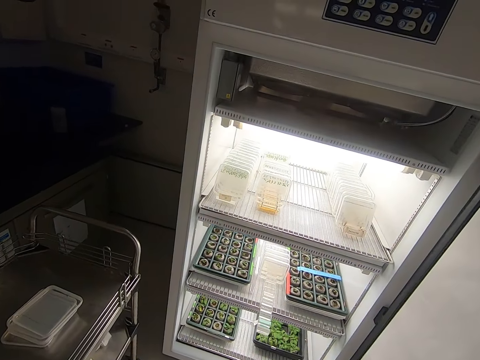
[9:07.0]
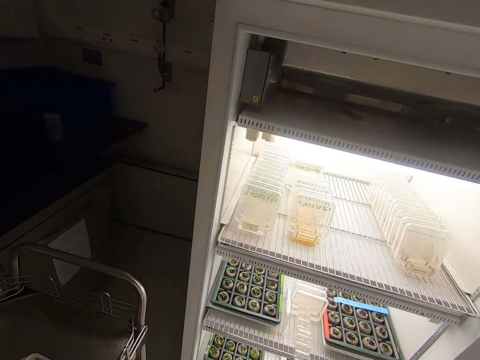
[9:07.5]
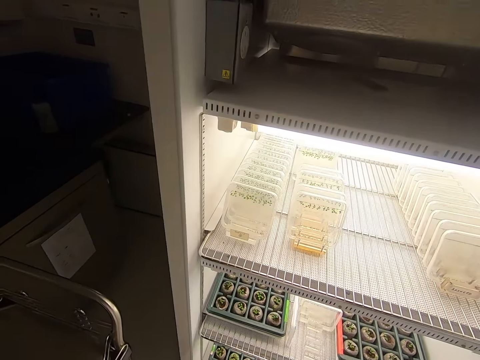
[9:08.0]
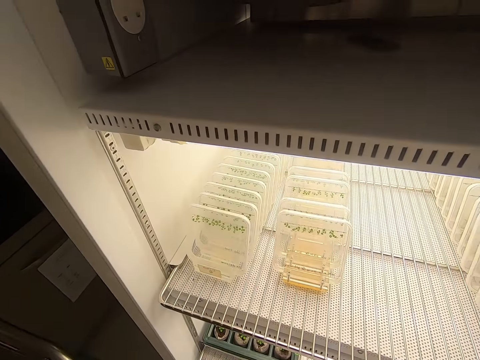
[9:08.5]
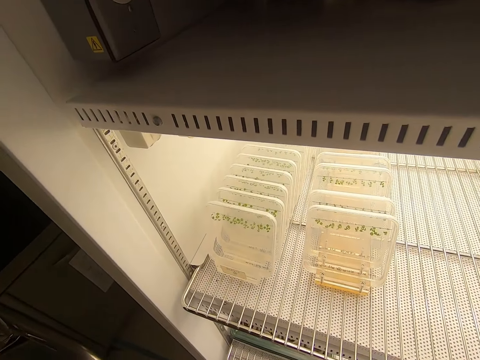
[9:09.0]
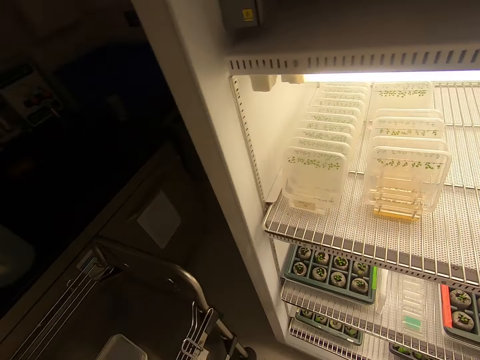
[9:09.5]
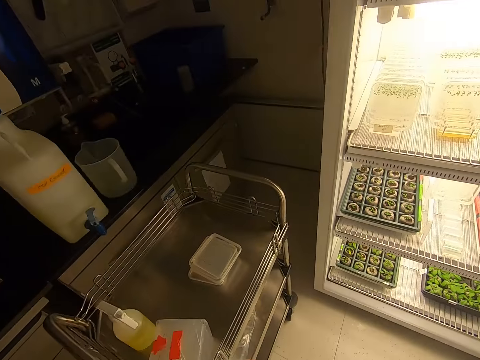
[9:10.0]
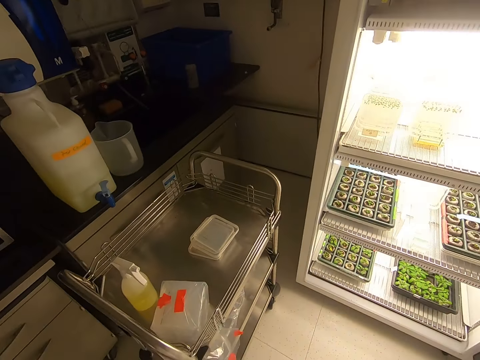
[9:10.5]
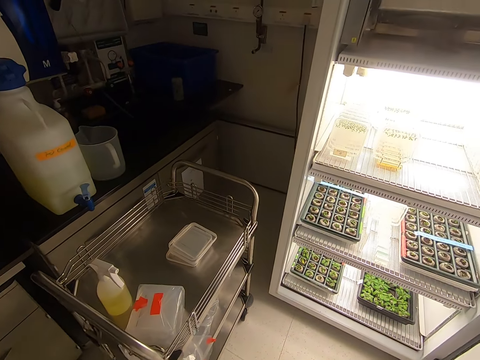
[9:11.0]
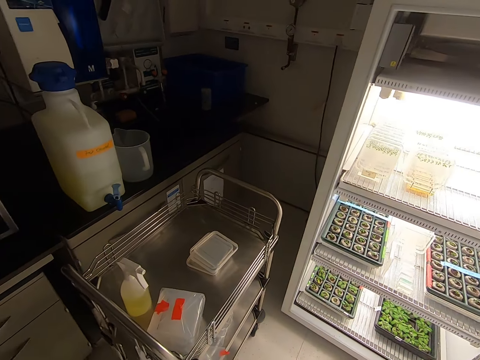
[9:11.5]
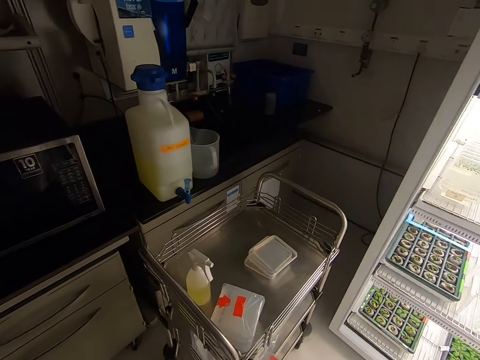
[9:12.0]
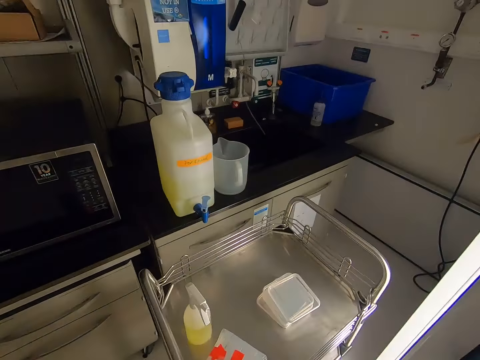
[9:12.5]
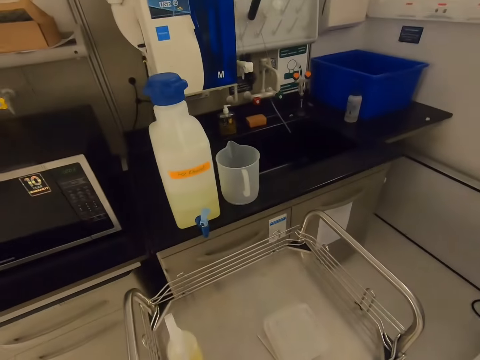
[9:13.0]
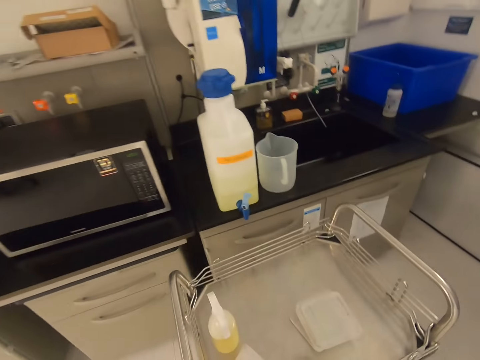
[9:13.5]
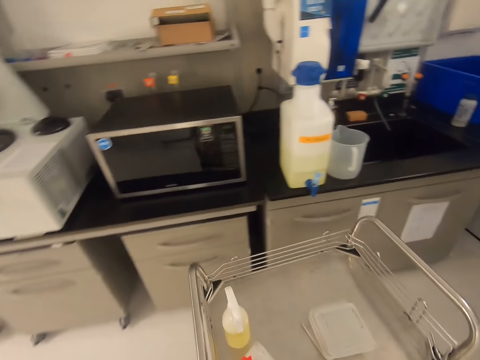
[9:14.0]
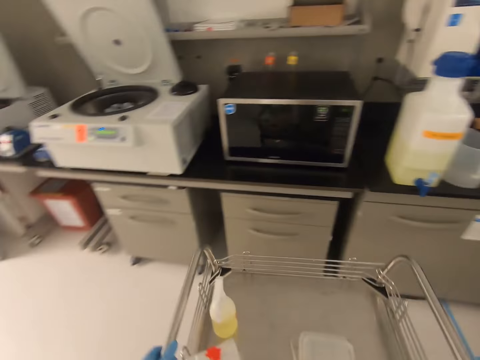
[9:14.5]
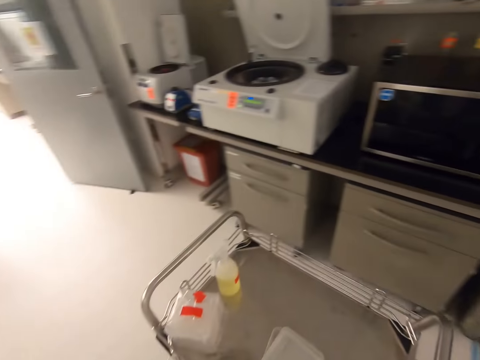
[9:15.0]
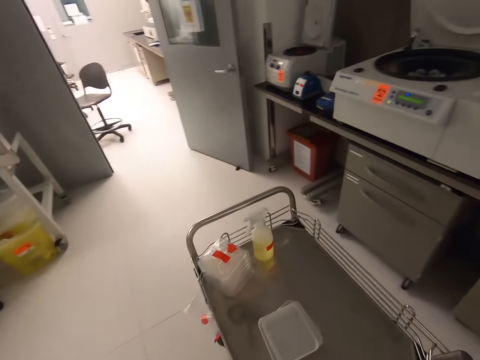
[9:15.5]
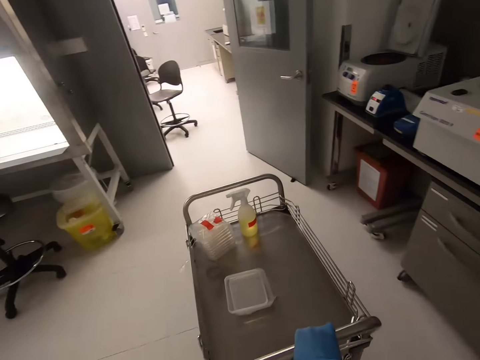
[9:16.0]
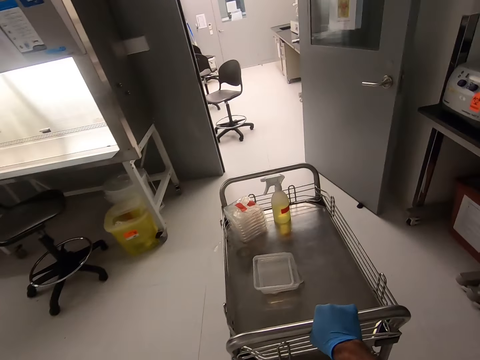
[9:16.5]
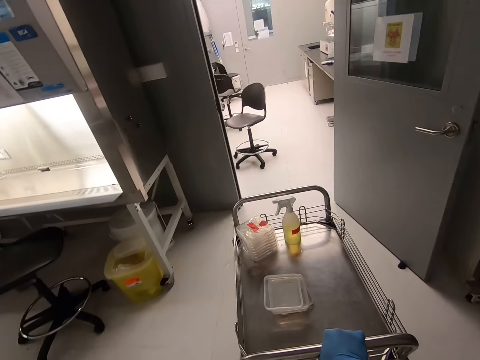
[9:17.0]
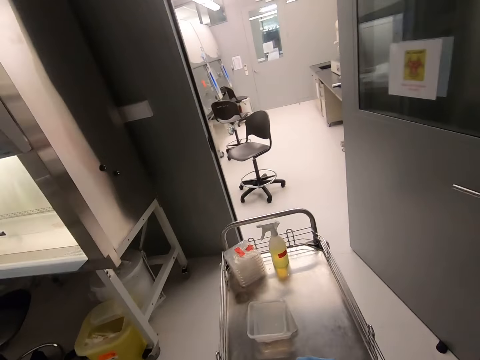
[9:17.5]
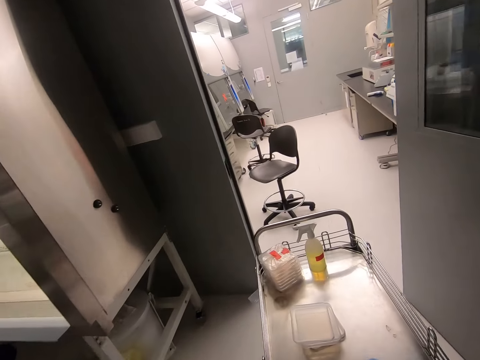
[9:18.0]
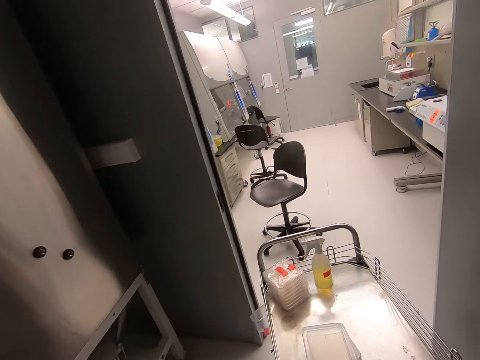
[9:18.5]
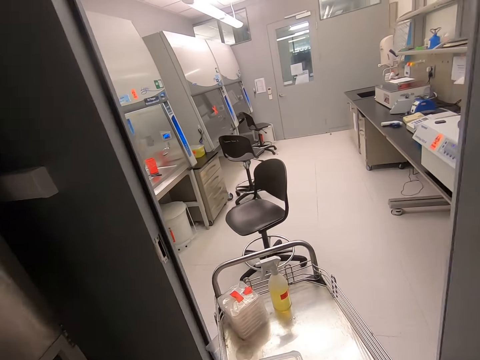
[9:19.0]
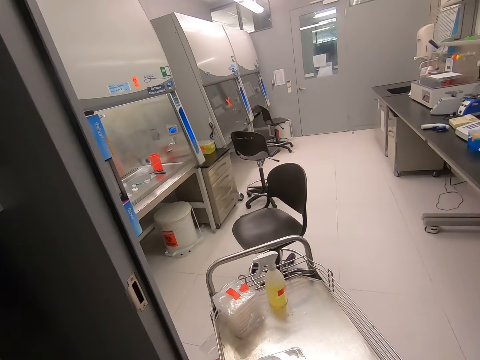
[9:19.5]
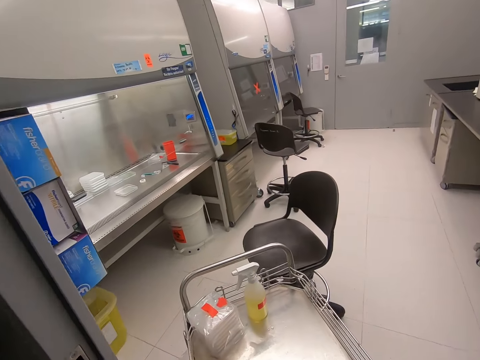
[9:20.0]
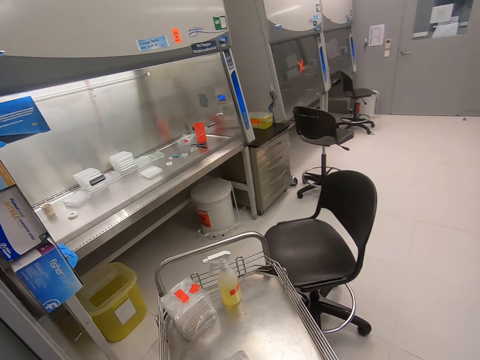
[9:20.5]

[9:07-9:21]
The camera wearer looks inside the freezer. They close the freezer. They push the trolley. They drive the trolley or rack.

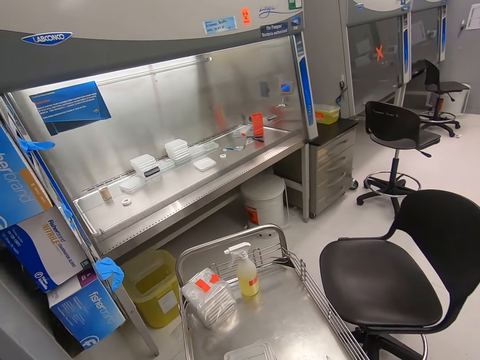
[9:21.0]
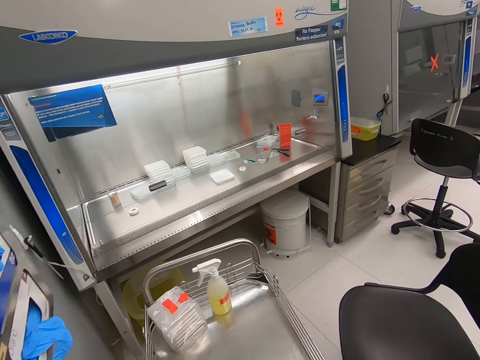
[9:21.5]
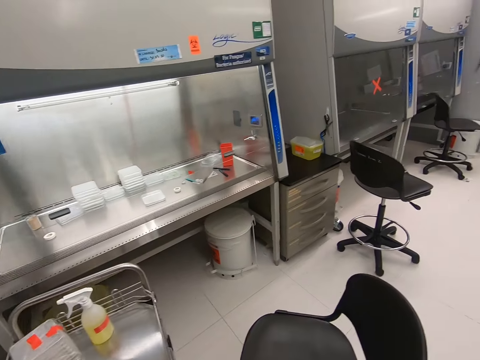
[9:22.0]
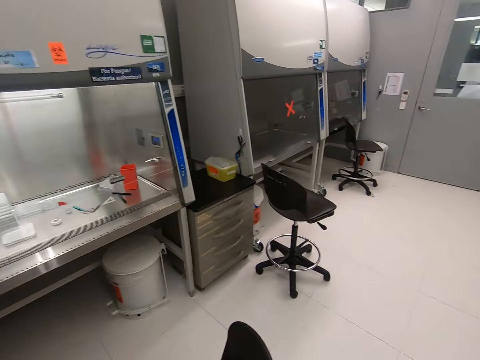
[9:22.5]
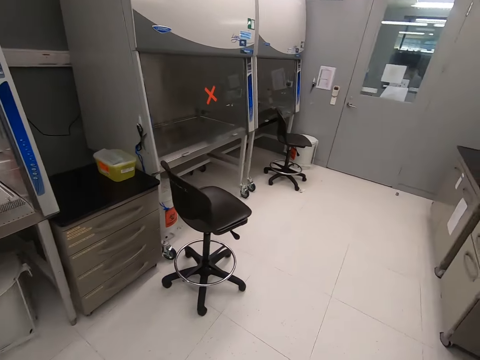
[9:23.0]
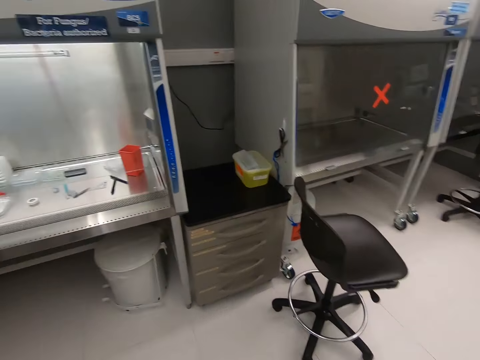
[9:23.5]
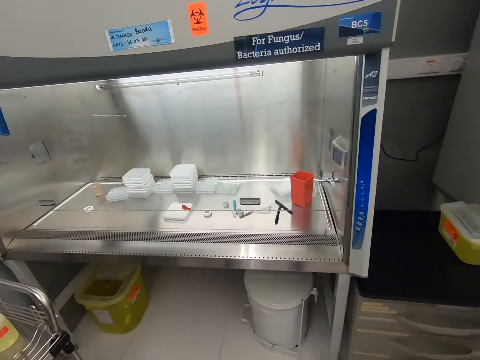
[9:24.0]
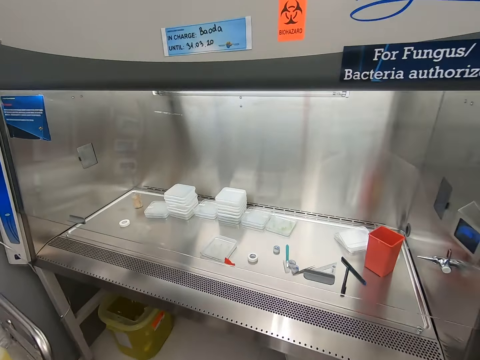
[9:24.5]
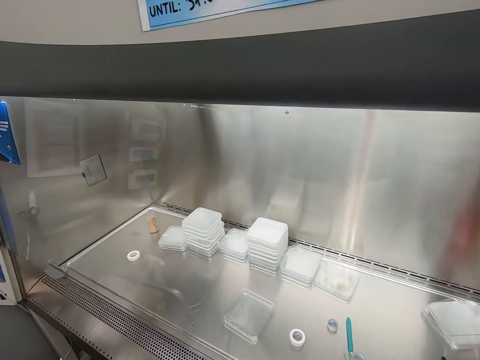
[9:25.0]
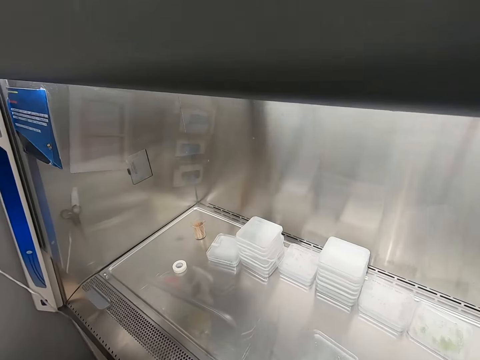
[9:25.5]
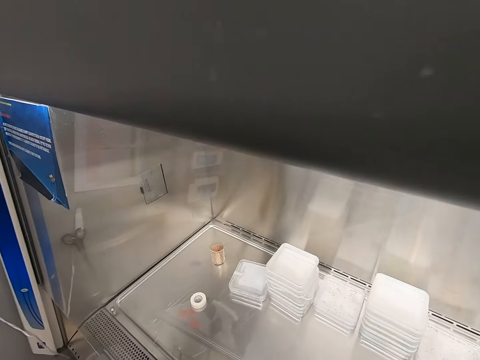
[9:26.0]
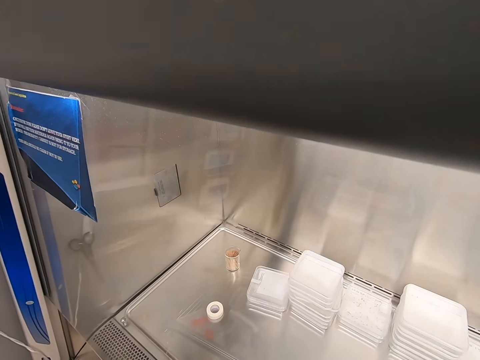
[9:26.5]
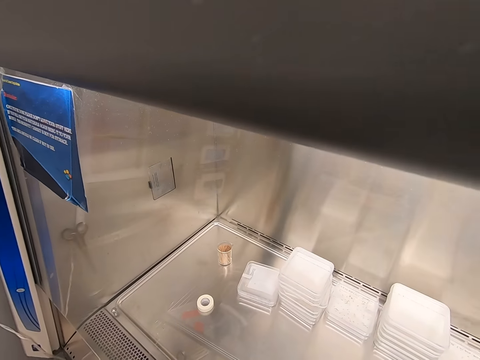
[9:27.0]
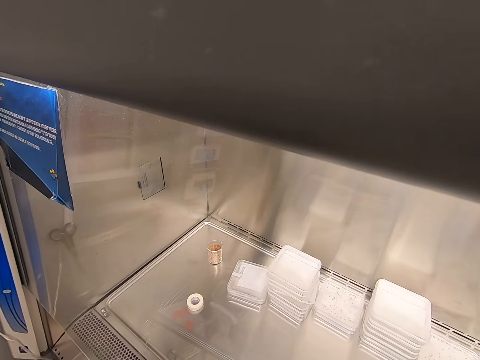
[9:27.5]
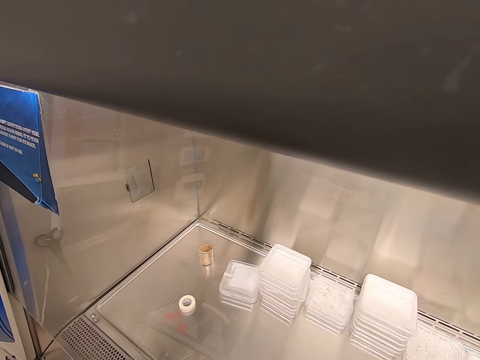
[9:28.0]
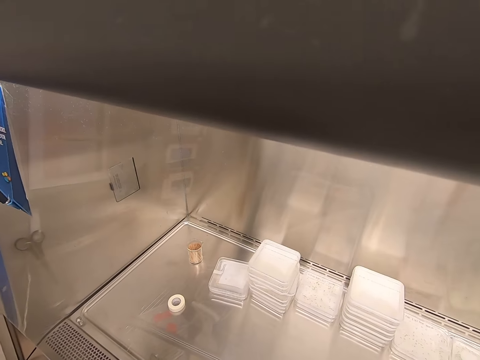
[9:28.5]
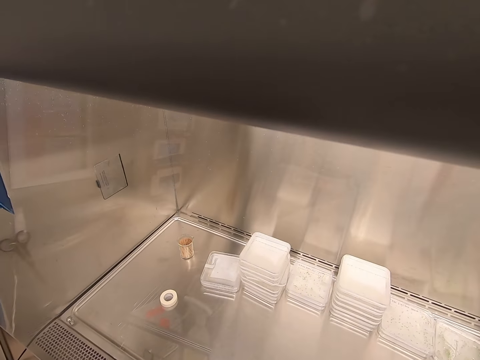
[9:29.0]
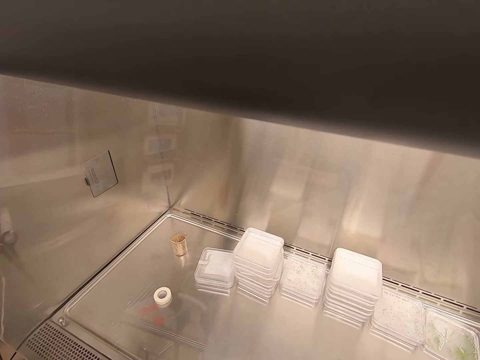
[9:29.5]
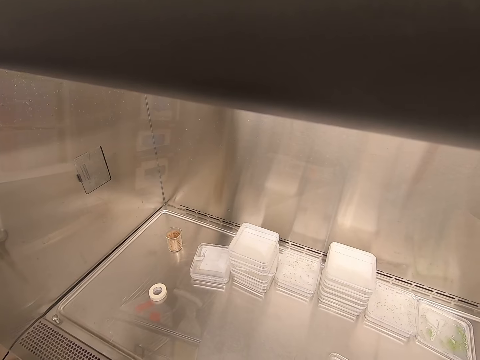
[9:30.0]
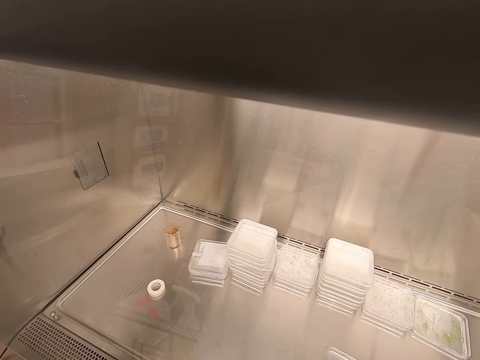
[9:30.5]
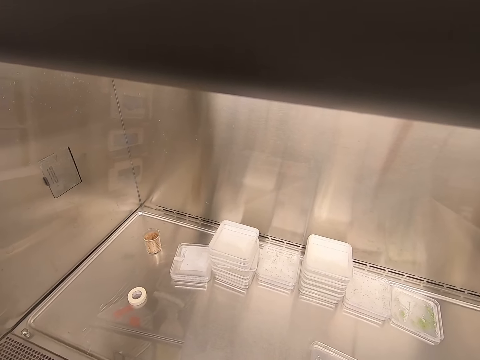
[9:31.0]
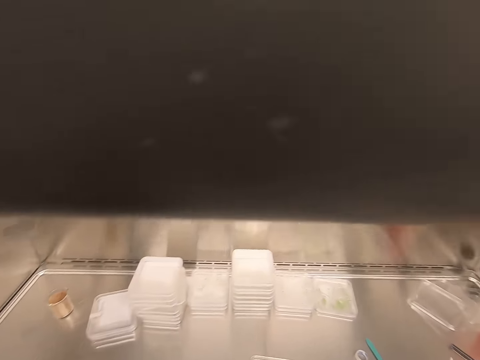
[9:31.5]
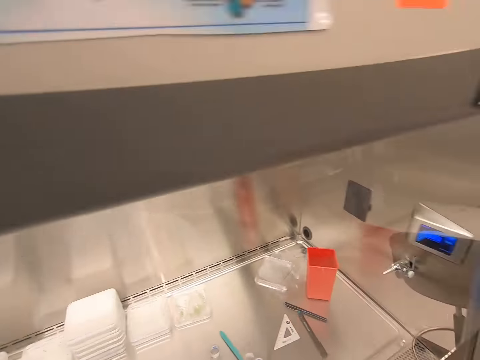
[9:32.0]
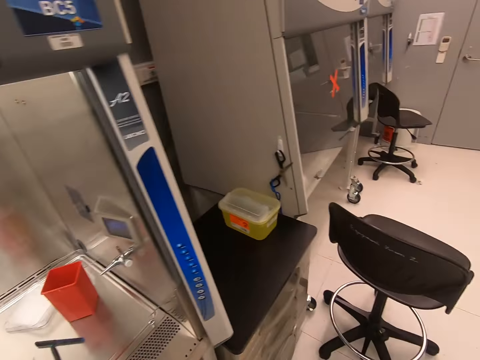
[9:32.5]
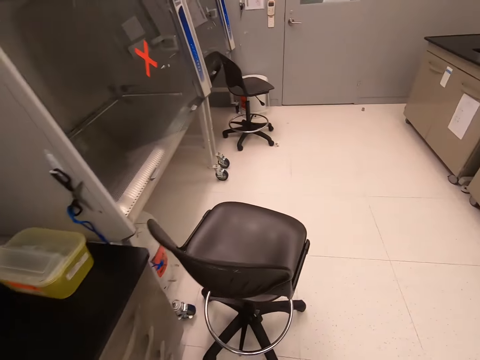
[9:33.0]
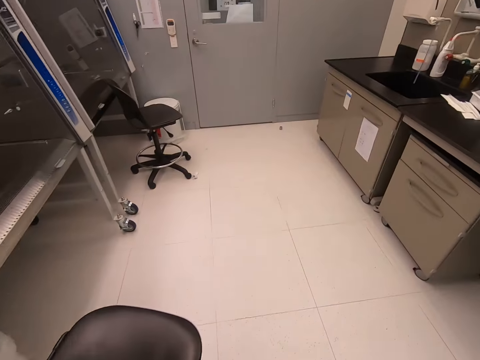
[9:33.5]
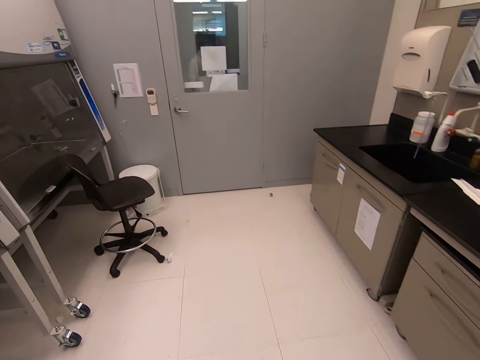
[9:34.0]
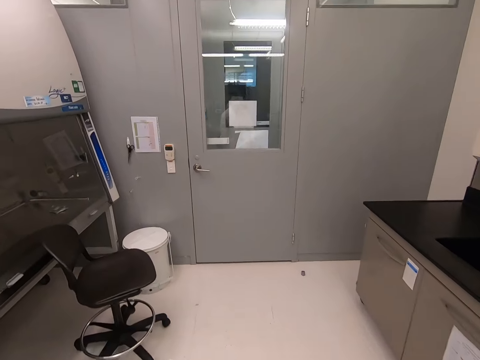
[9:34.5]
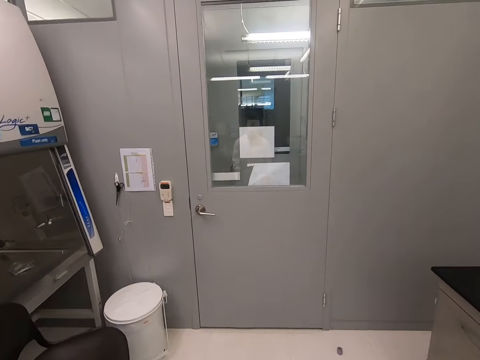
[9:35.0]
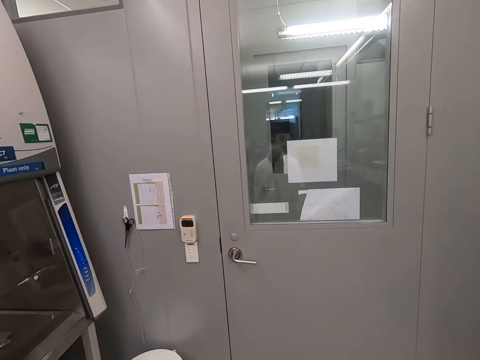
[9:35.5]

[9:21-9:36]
The camera wearer walks around the room. They leave the rack. They look at the containers. They walk around the room.
